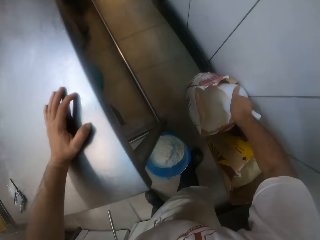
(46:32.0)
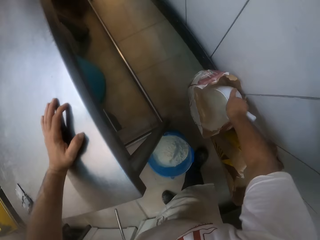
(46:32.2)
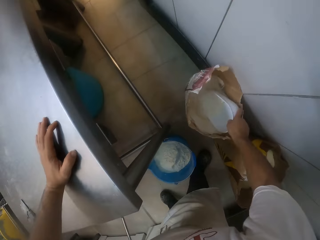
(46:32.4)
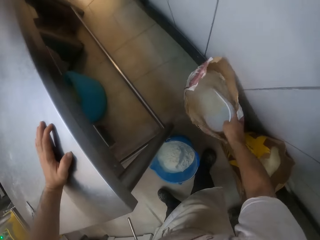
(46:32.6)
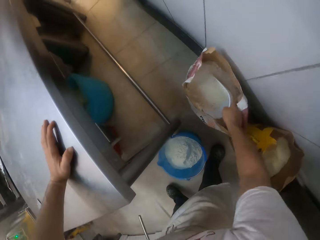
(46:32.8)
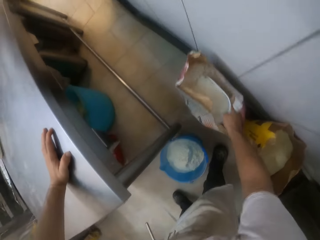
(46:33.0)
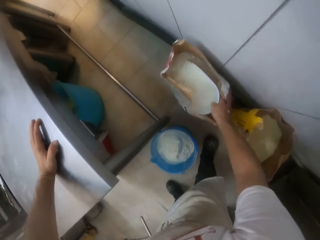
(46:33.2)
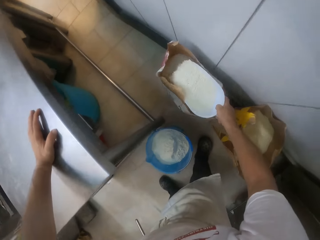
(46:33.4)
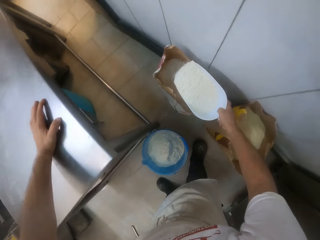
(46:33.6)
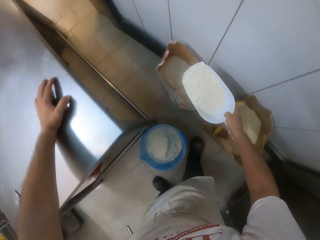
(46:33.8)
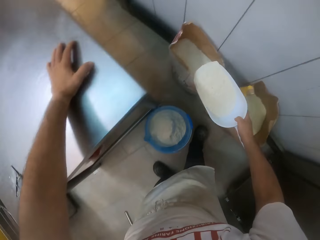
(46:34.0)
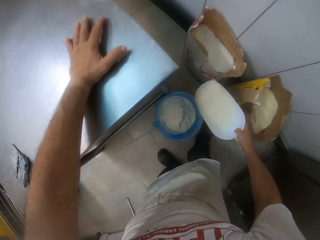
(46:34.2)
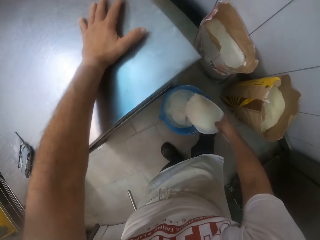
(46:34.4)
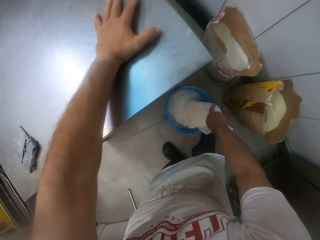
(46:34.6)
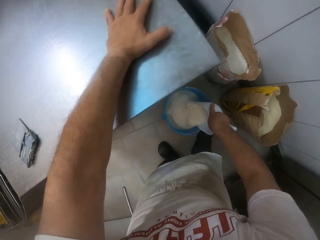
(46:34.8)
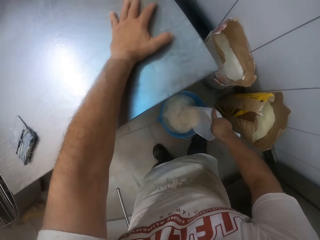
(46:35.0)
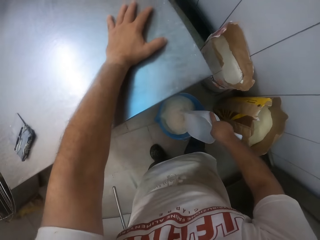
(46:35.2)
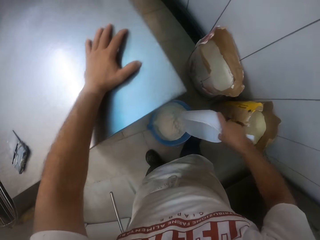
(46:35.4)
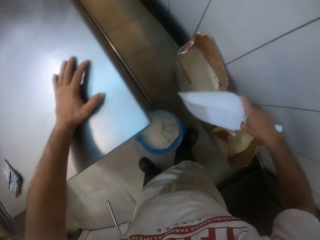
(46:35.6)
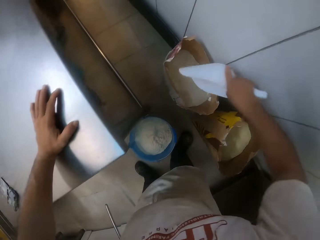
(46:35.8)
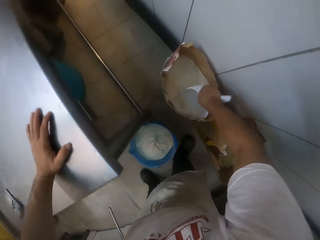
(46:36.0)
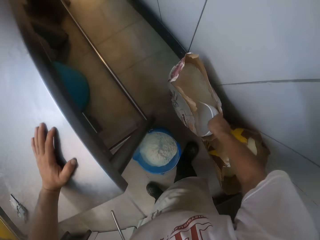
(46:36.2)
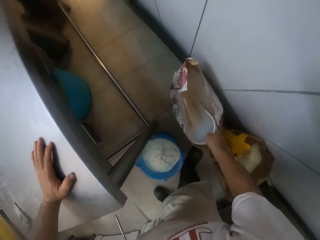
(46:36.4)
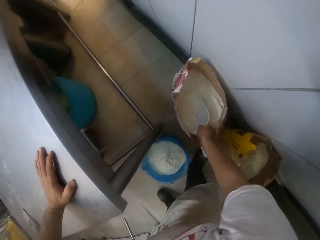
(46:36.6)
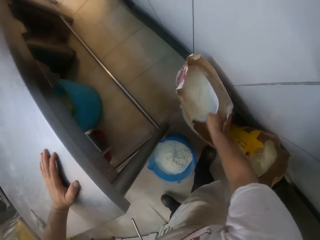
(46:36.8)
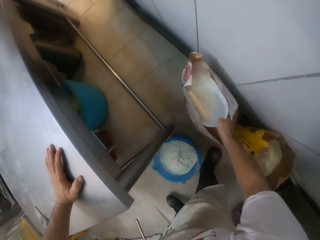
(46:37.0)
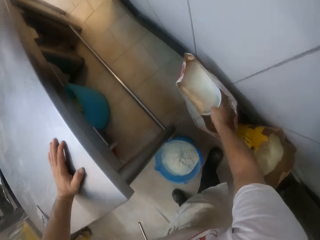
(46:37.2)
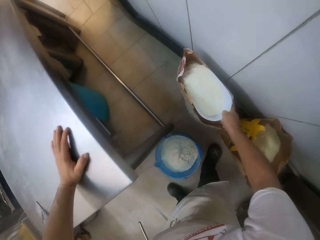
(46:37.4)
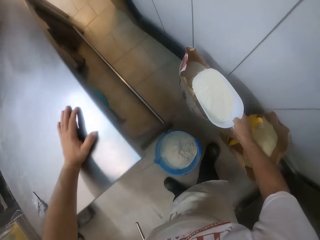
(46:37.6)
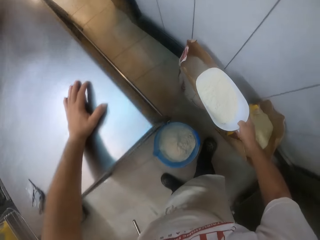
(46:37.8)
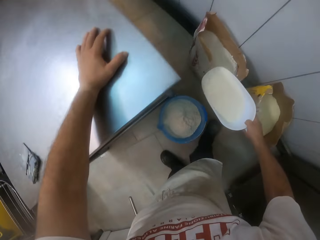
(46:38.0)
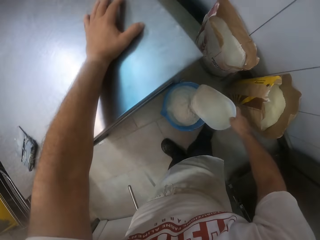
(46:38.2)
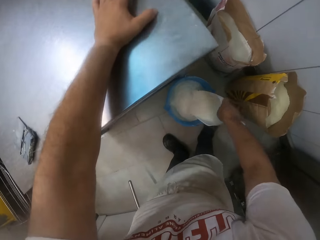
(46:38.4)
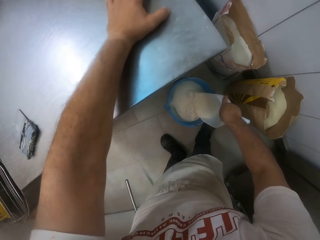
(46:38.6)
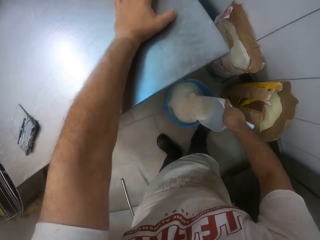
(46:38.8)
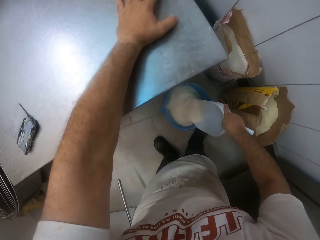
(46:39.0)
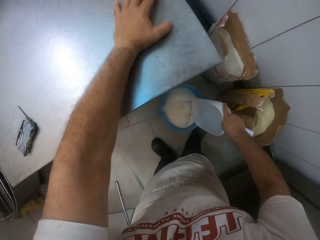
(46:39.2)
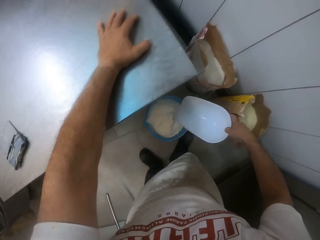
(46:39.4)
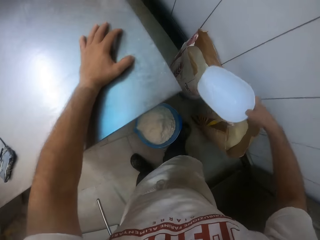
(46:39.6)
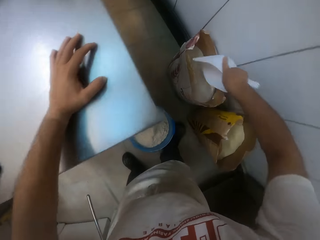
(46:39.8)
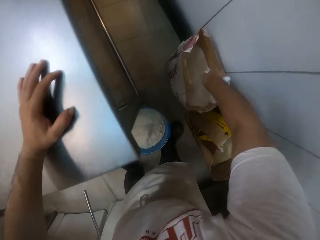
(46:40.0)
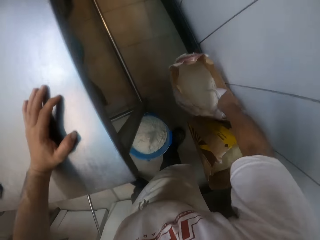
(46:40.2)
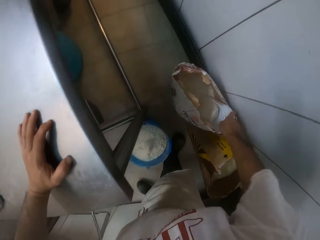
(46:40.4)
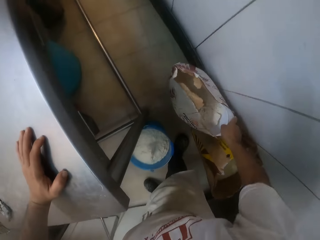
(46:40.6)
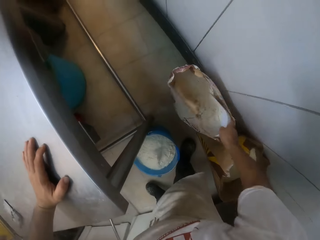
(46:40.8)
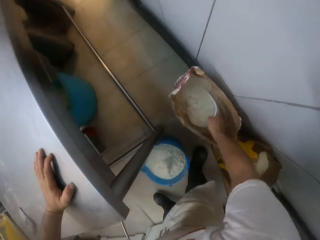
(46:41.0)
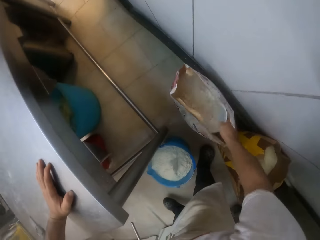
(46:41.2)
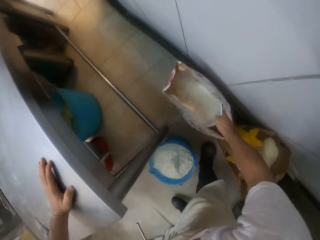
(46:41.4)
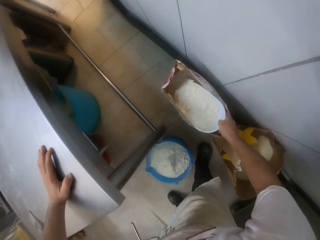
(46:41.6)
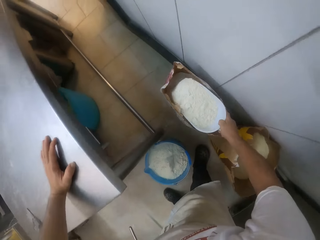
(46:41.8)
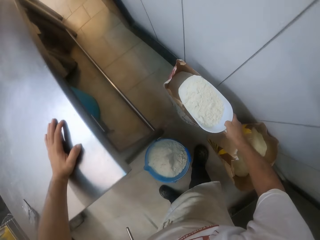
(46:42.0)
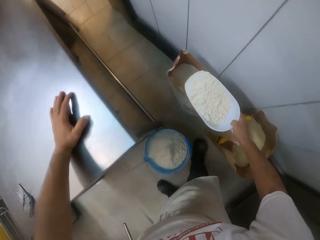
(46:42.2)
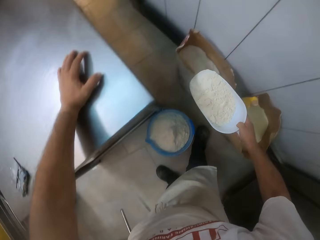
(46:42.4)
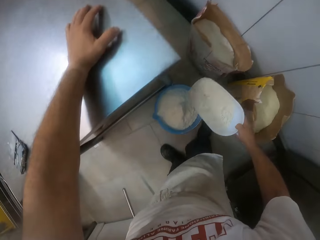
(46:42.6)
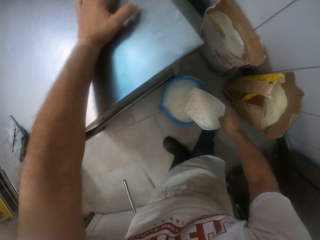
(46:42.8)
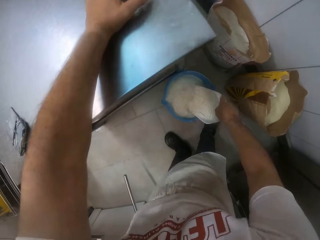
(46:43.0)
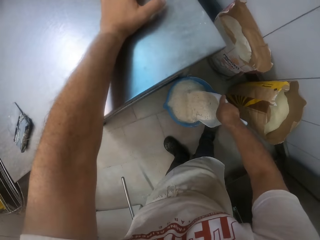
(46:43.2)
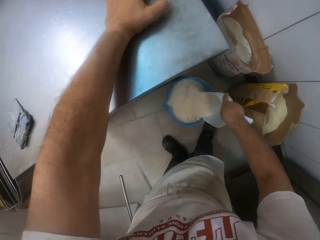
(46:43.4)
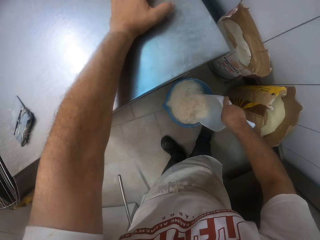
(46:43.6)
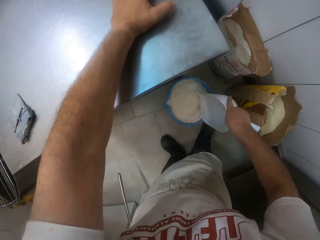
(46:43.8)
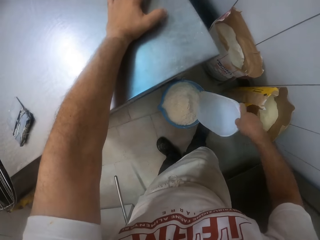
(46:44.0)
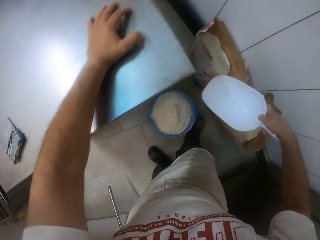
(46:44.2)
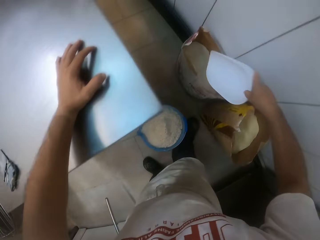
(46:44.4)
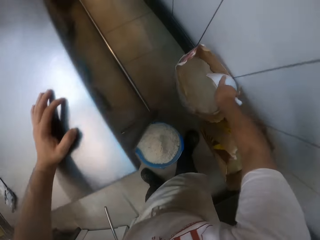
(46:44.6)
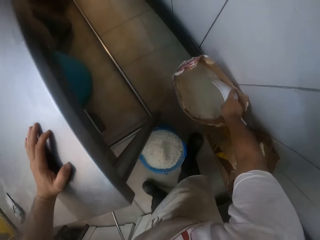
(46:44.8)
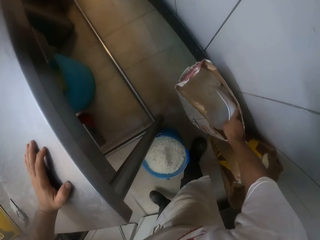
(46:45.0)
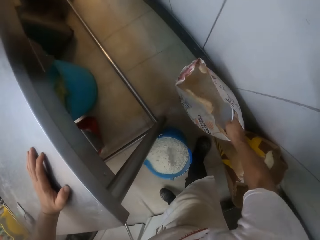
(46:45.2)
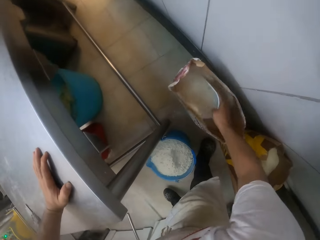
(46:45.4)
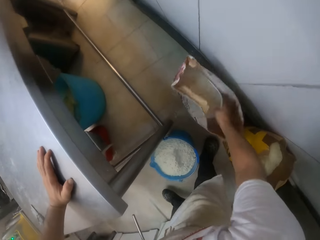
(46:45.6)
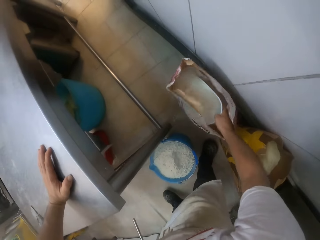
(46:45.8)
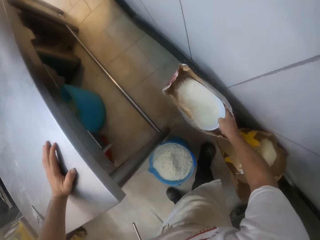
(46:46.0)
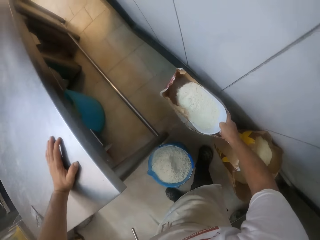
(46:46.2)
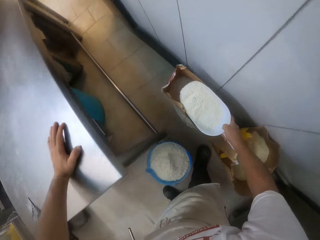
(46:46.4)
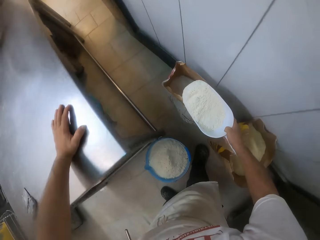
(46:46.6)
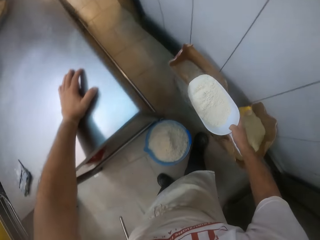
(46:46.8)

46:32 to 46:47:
The camera wearer scoops the flour. They pour the flour on the bucket. They scoop the flour. They pour the flour on the bucket. They scoop the flour. They pour the flour on the bucket. They scoop the flour.

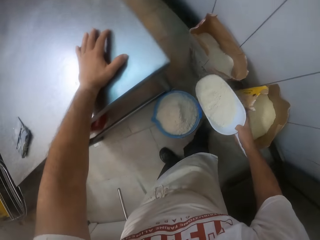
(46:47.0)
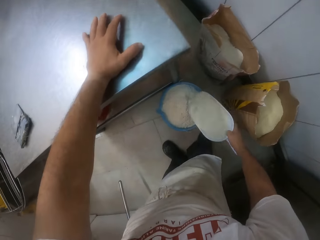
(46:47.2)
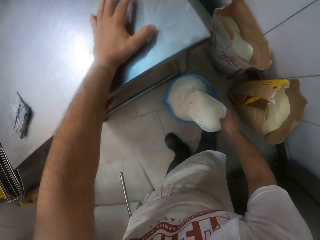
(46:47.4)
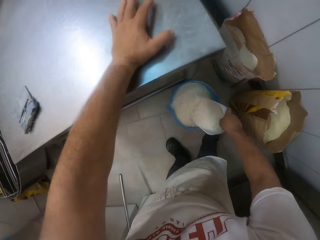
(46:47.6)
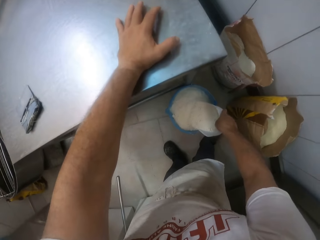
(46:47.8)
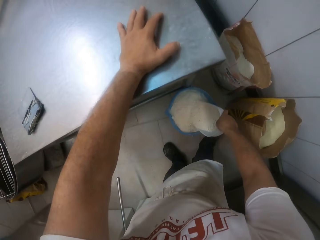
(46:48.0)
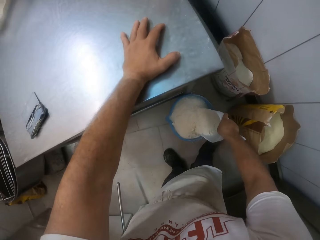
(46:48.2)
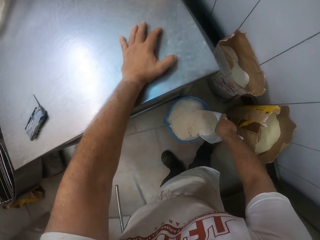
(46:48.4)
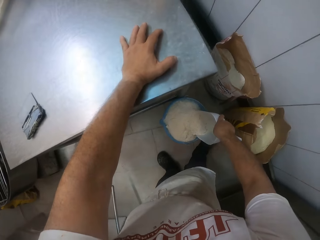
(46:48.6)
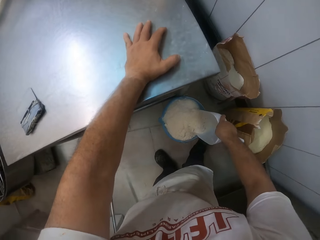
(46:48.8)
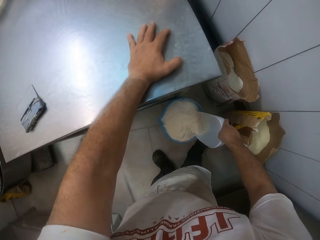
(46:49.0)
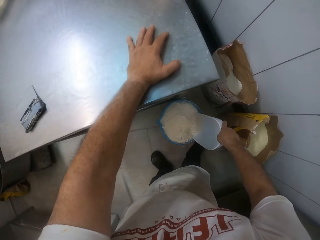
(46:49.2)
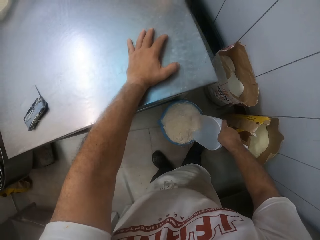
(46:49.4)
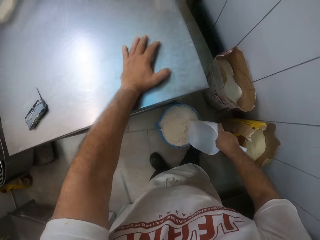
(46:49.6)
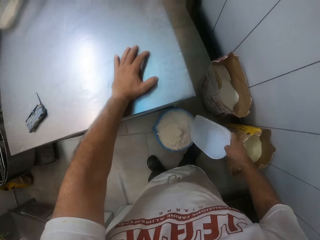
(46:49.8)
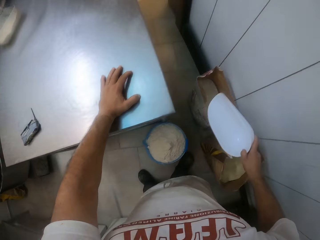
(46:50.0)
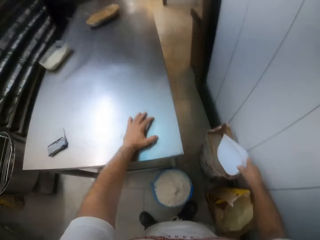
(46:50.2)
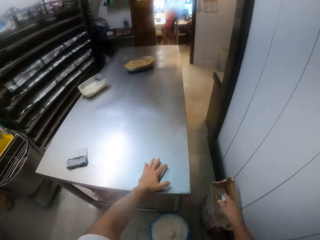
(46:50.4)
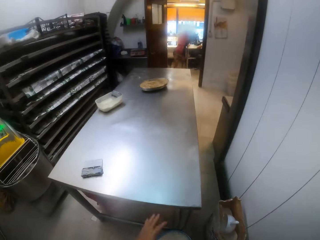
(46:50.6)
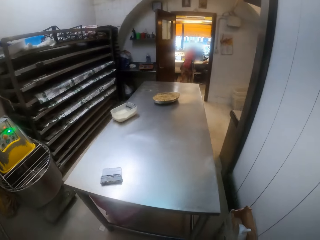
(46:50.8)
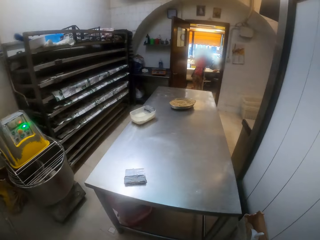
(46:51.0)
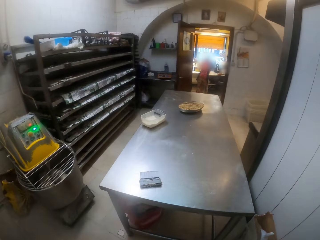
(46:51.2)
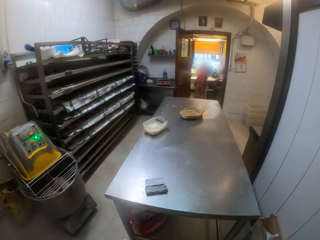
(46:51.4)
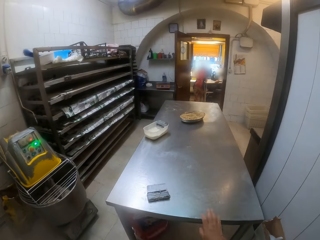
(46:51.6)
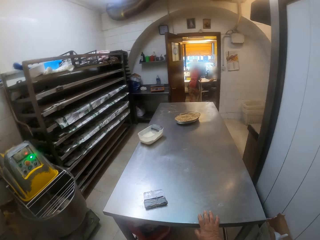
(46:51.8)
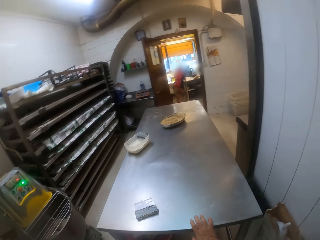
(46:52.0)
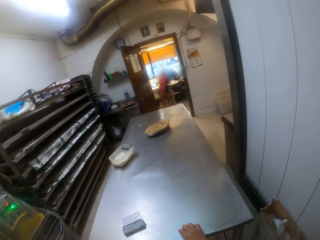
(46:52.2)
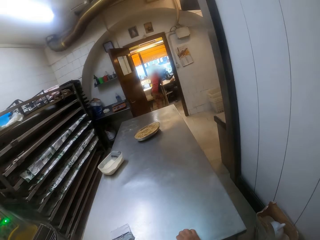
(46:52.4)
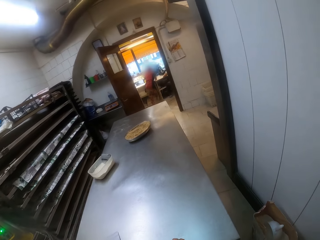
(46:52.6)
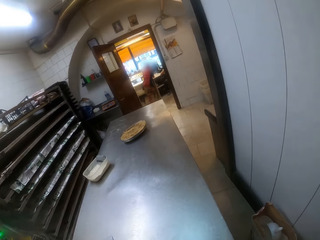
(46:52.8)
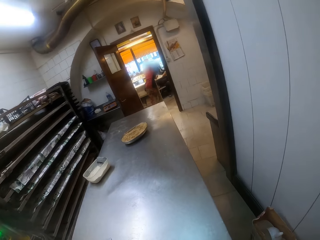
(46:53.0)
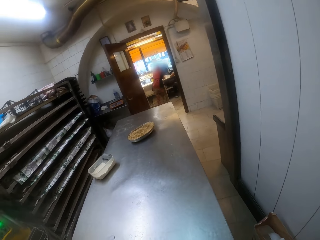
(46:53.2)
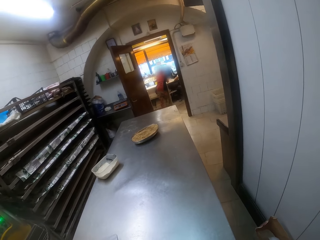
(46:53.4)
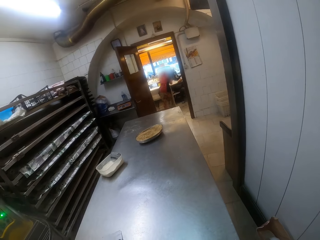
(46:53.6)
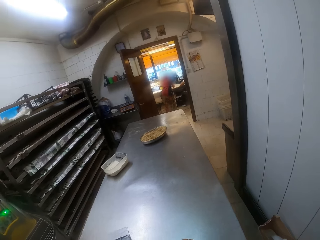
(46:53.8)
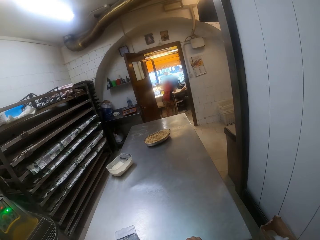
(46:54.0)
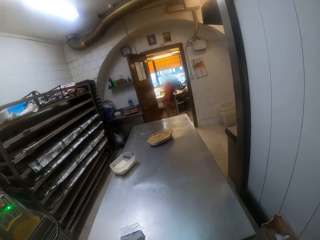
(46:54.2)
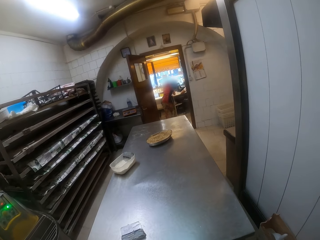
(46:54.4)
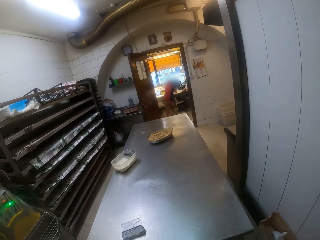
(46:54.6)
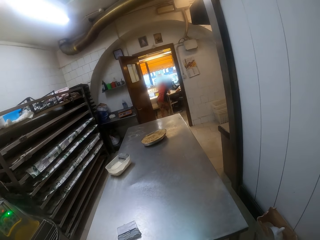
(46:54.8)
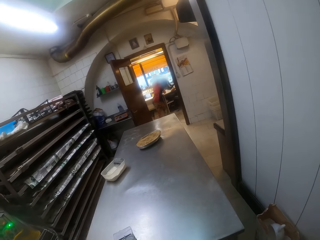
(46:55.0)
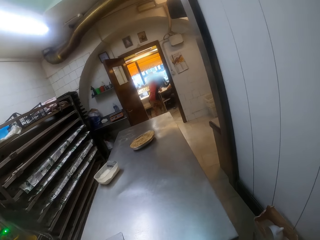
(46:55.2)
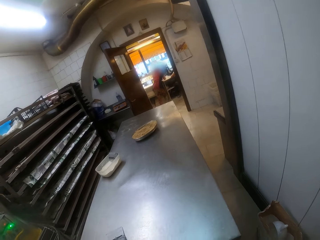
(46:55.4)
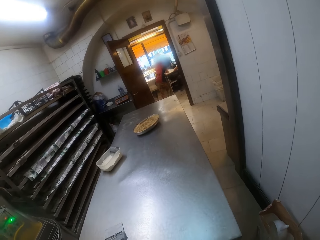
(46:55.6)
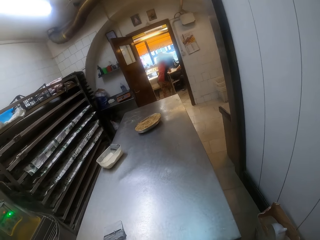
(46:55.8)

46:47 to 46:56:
The camera wearer pours the flour on the bucket. He drops the scoop in the bag of flour with his right hand. He looks around.
